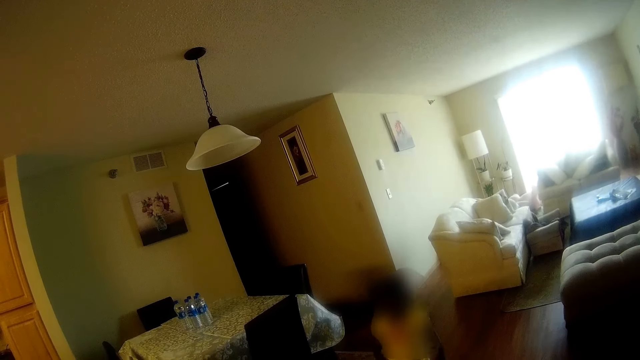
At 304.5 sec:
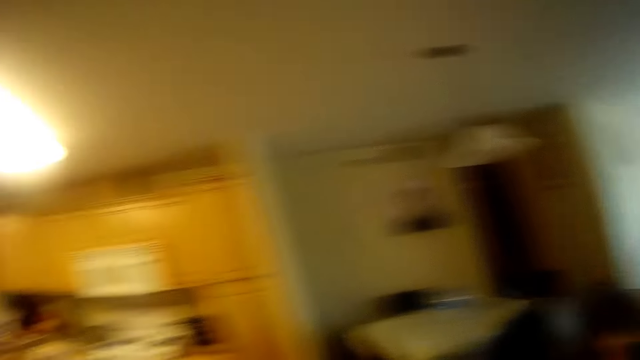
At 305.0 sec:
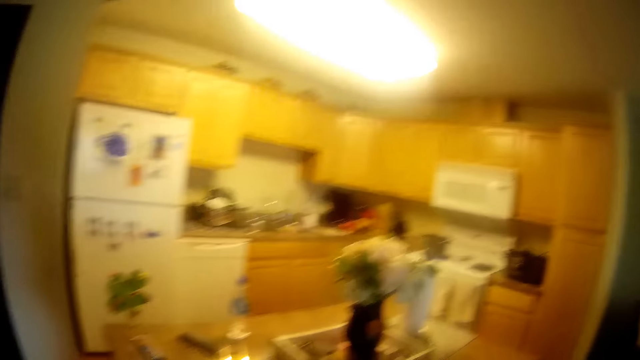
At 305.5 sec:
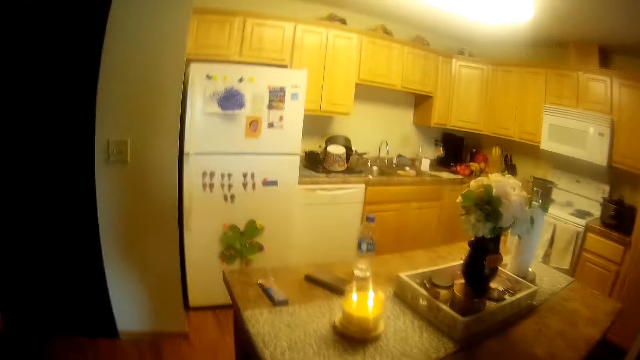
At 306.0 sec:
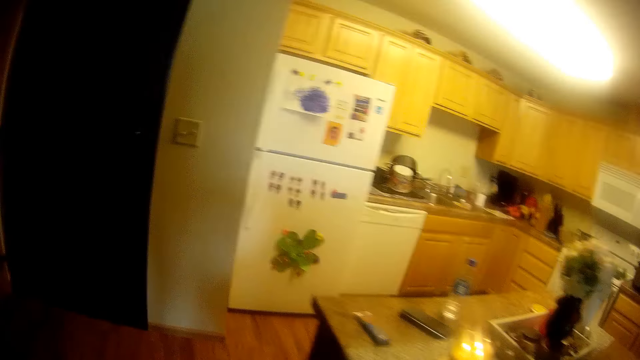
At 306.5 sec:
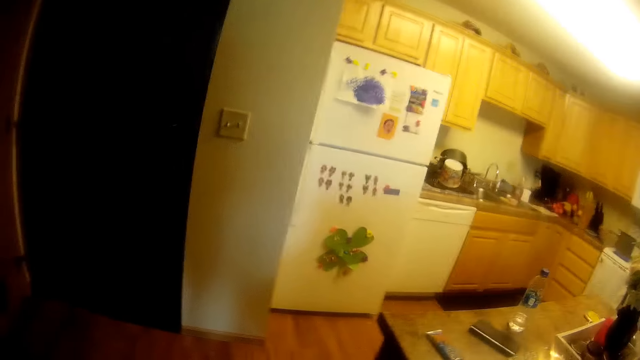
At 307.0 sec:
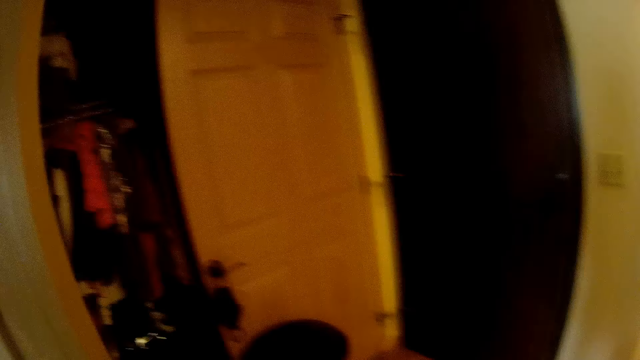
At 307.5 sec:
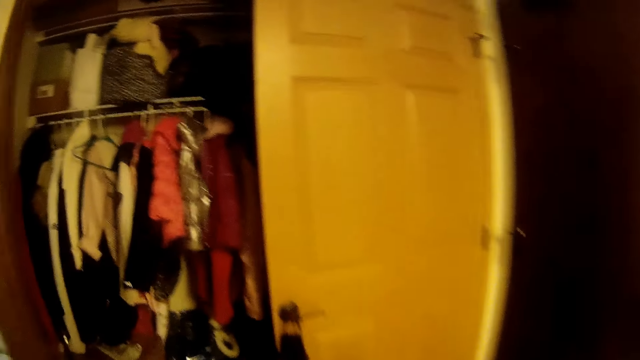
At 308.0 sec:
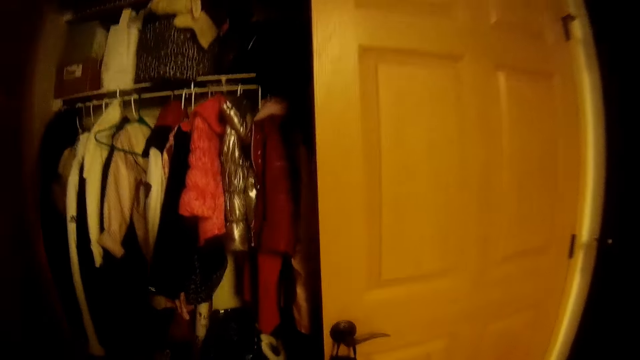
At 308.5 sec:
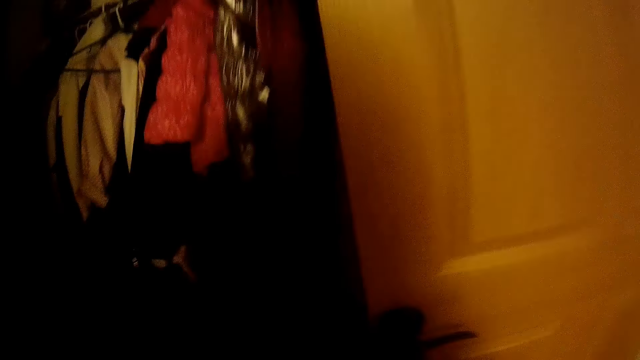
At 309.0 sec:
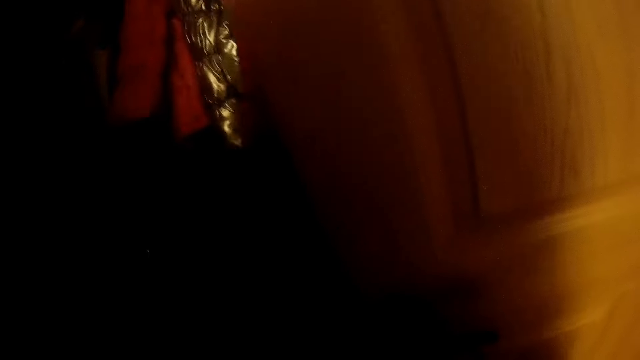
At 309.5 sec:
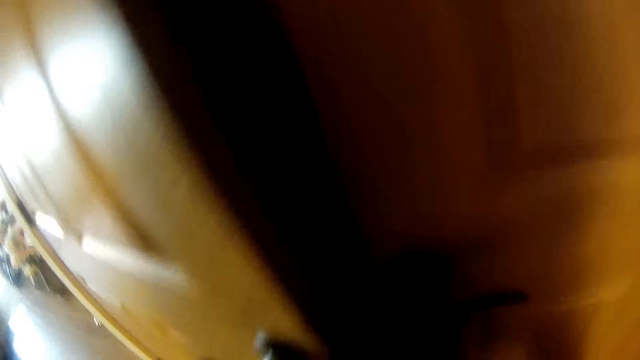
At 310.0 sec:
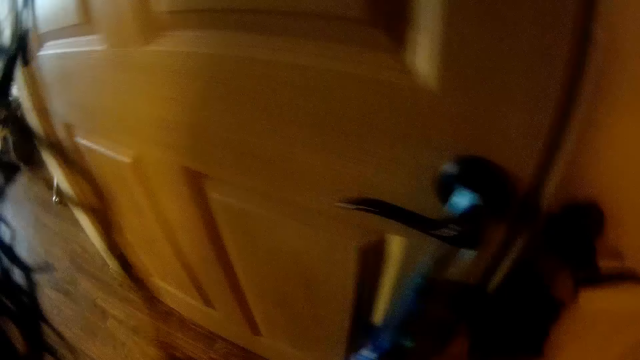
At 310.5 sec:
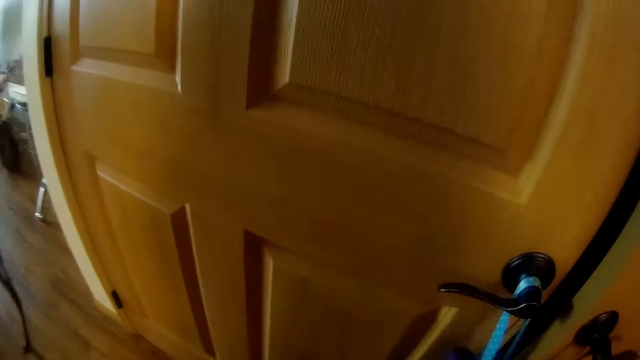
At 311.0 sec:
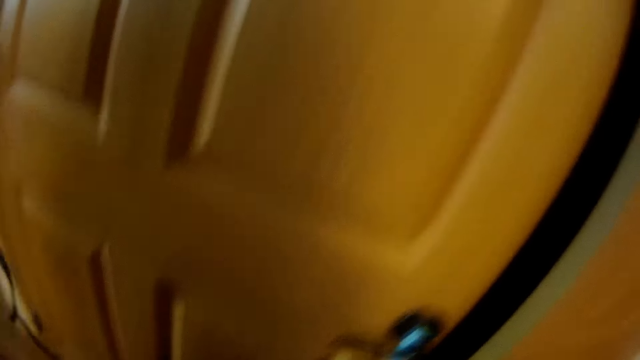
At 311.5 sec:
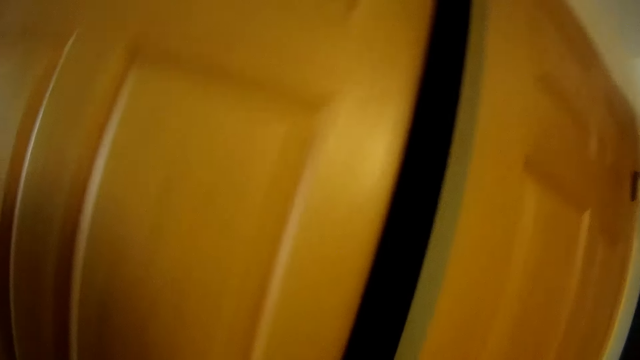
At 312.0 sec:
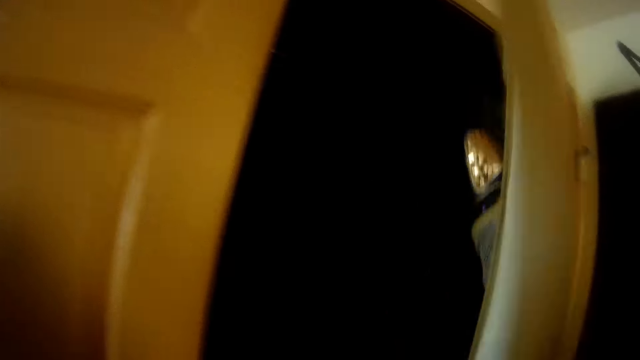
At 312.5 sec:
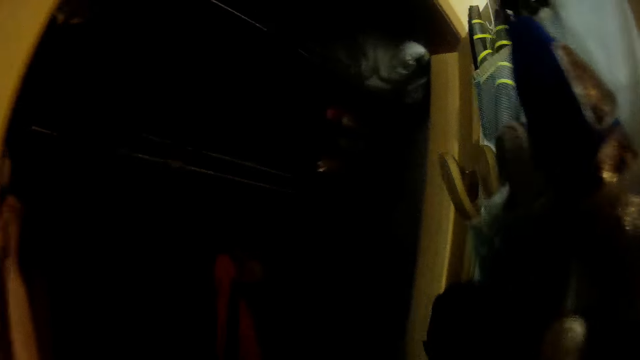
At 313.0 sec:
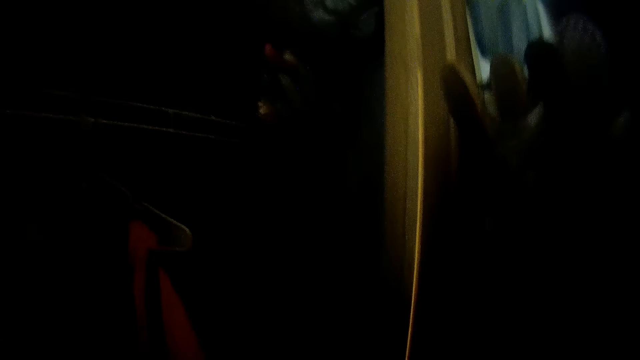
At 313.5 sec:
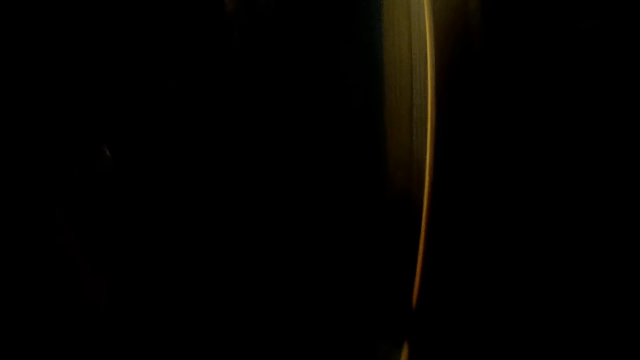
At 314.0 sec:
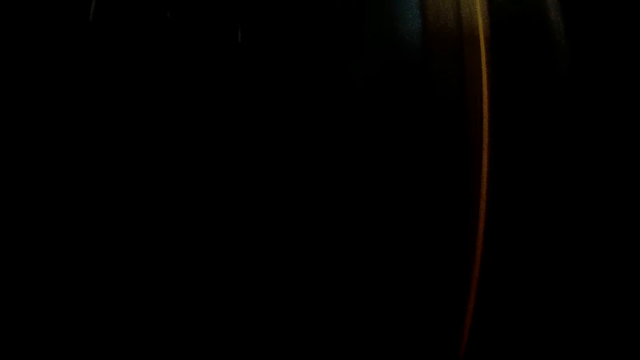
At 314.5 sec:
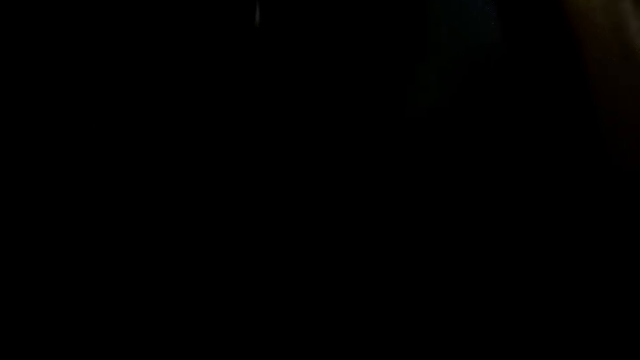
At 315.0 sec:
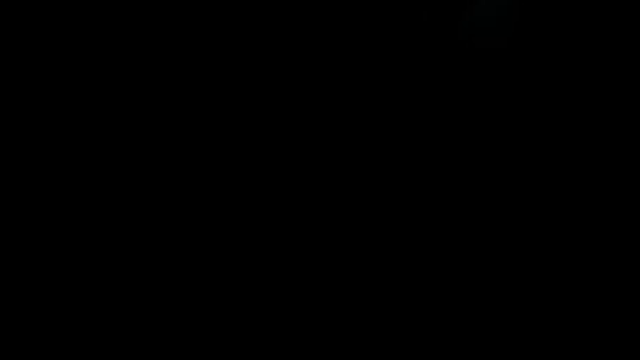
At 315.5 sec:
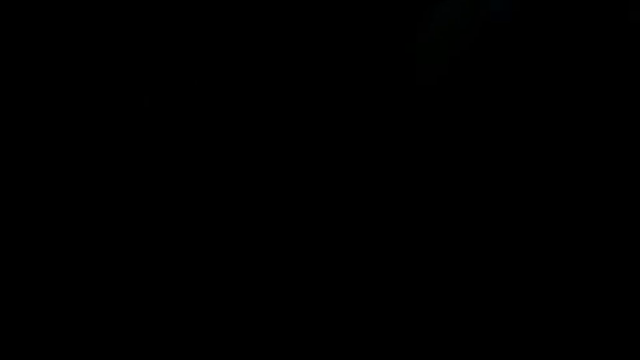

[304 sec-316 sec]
The camera wearer looks around. She turns around. She opens a wardrobe. She moves towards the wardrobe. She closes the wardrobe door with her left hand. She opens the wardrobe door with her right hand. She leans in the wardrobe.

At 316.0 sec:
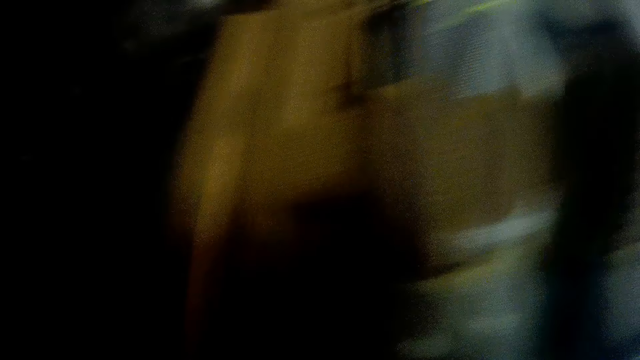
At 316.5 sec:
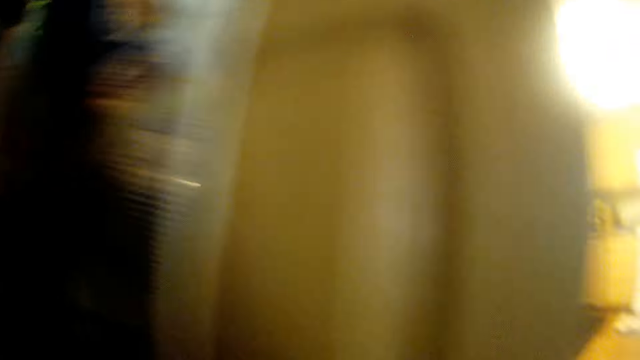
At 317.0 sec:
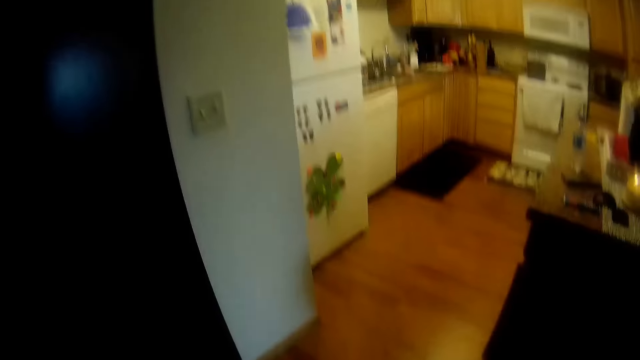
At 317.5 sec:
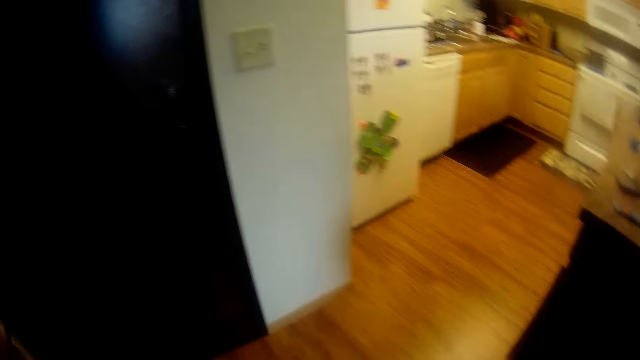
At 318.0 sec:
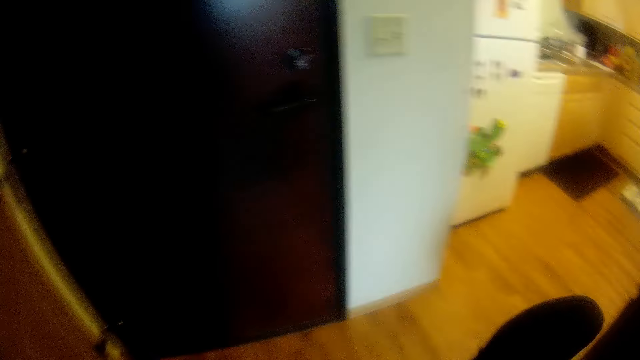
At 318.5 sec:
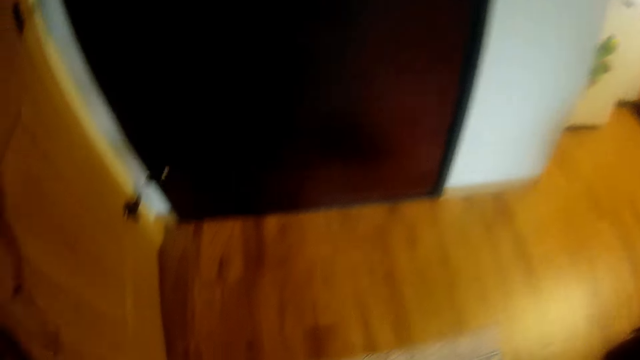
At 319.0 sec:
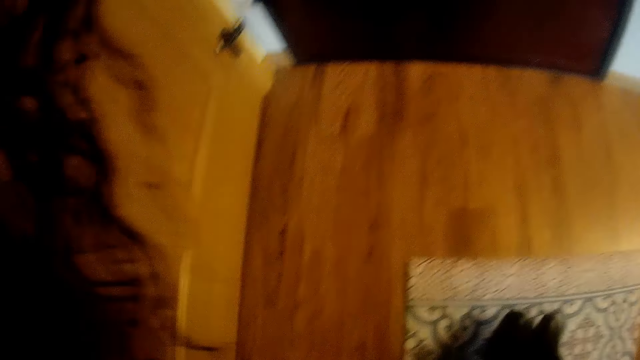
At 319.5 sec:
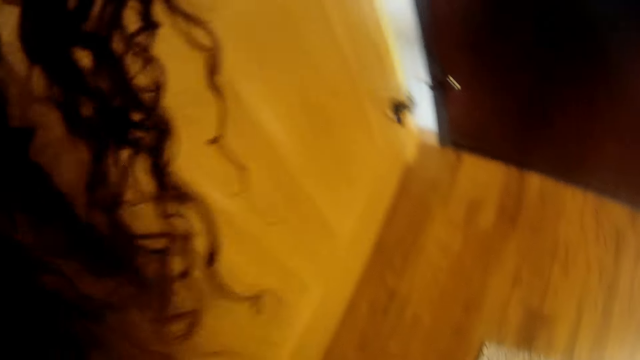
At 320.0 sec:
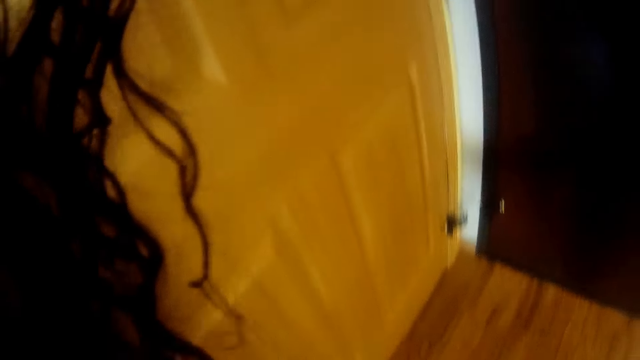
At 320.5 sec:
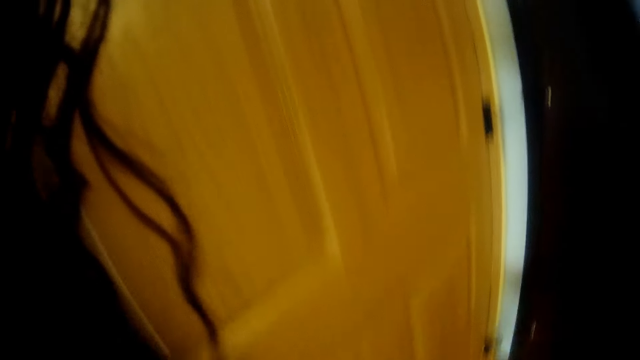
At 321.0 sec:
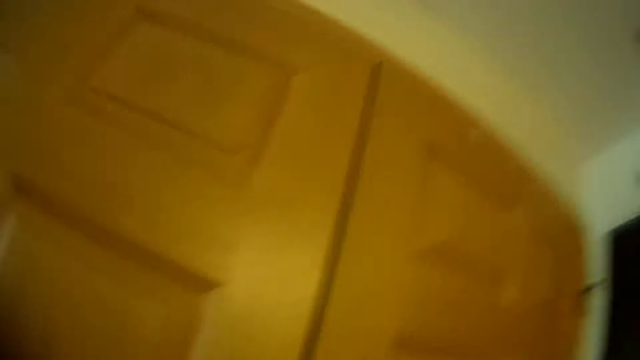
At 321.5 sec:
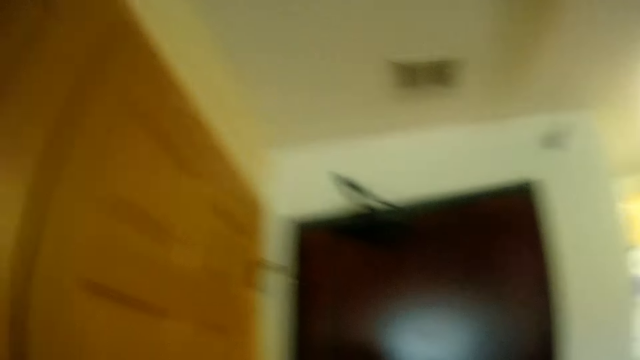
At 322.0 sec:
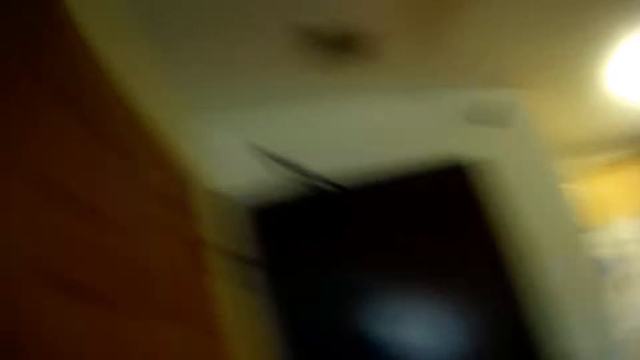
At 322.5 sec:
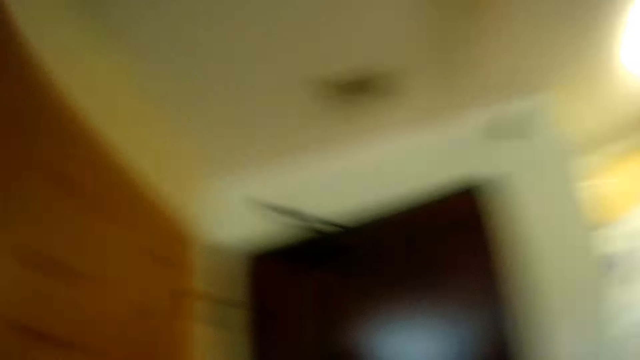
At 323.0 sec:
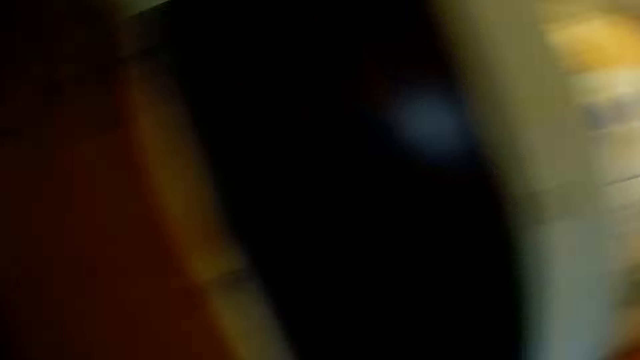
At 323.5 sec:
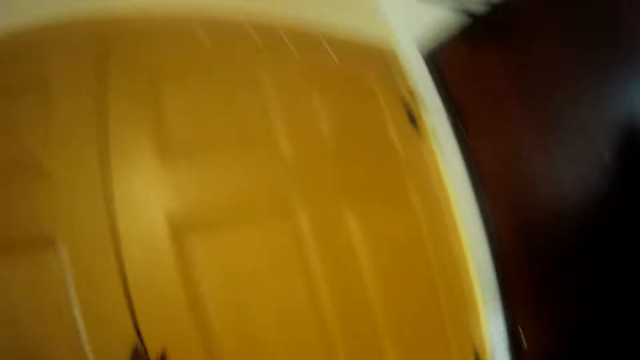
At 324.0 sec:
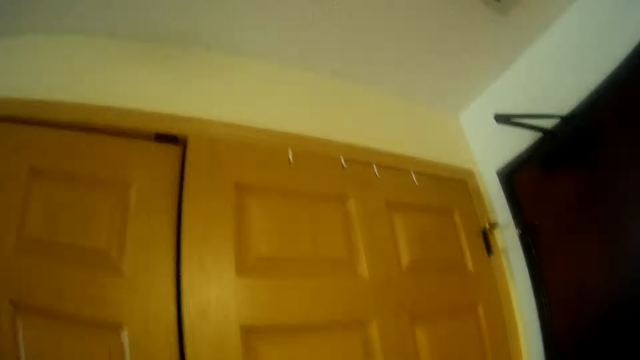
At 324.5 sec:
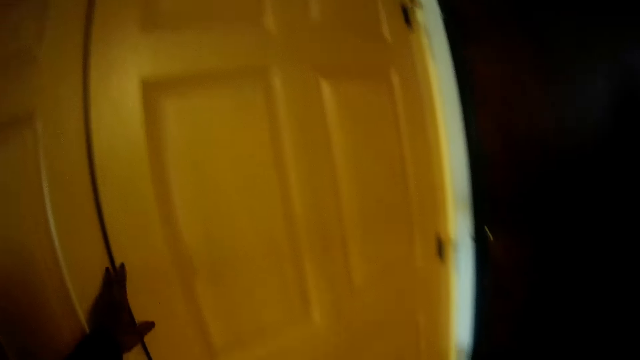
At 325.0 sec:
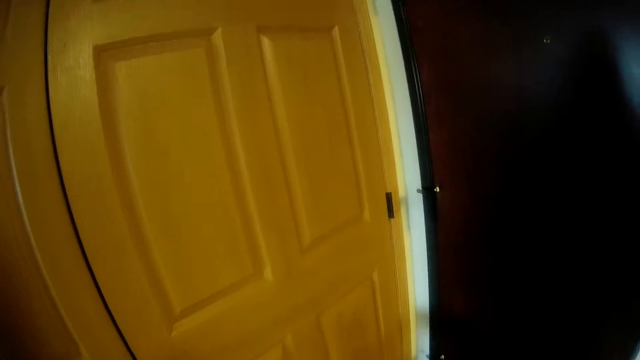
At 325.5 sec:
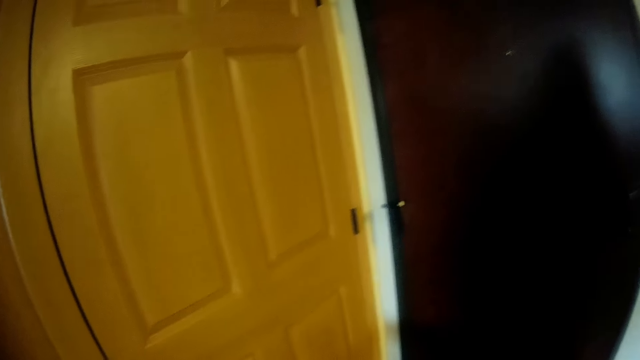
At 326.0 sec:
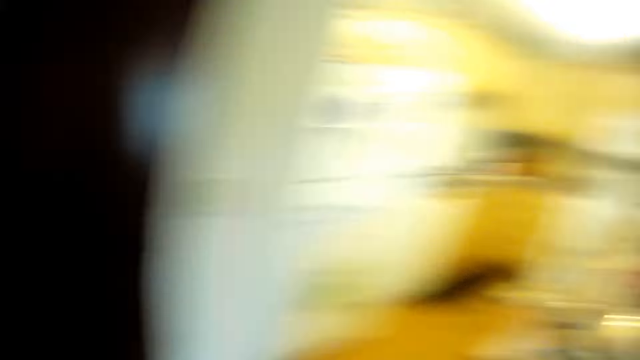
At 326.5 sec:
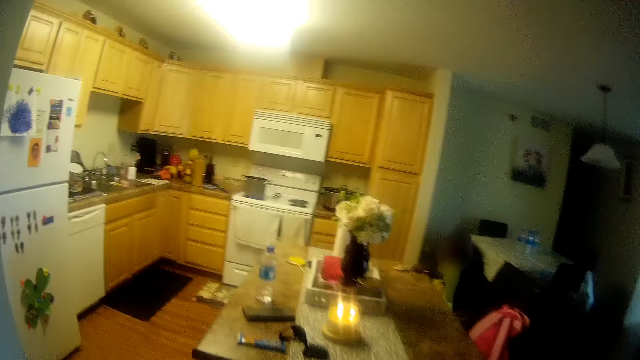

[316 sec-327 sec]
The camera wearer closes the wardrobe door with her left hand. She holds a pair of shoes with her right hand. She drops the pair of shoes on the floor with her right hand. She puts on the shoes. She looks around. She places her left hand on the wardrobe door.
